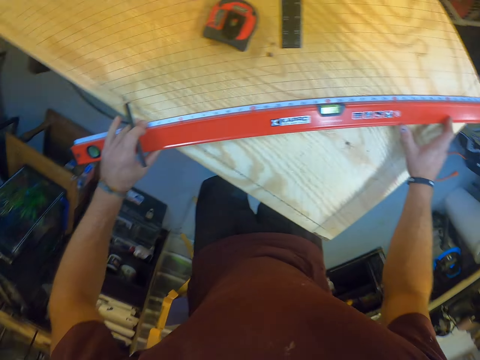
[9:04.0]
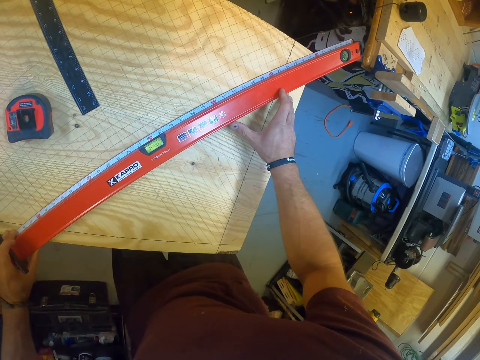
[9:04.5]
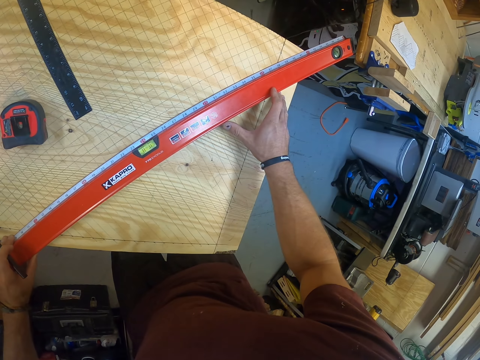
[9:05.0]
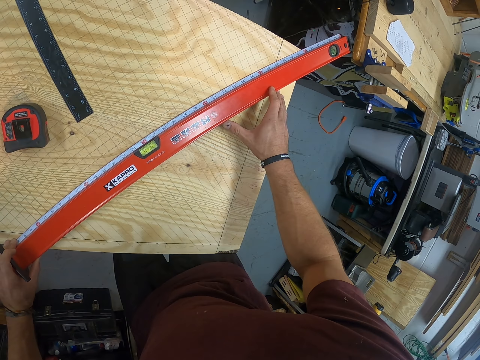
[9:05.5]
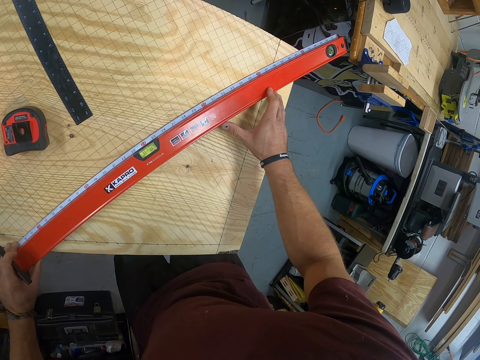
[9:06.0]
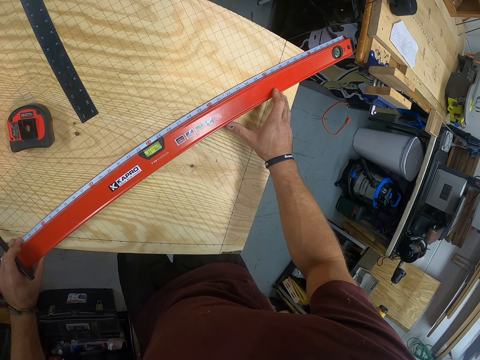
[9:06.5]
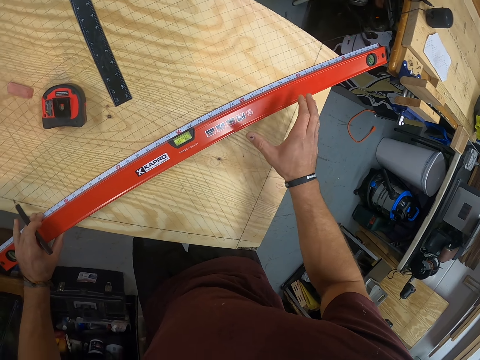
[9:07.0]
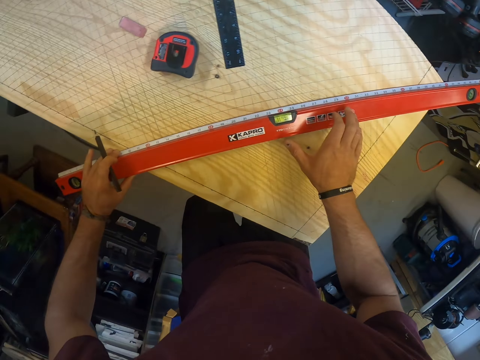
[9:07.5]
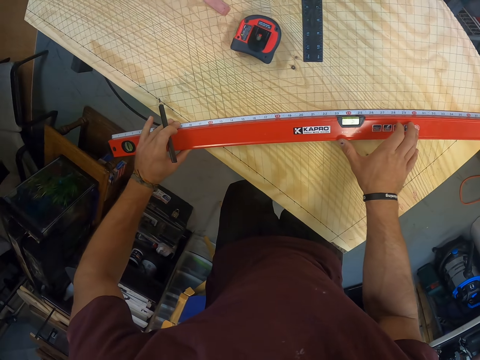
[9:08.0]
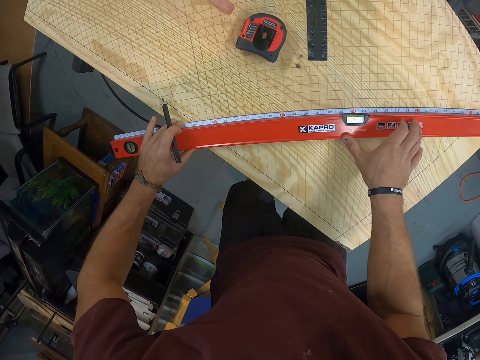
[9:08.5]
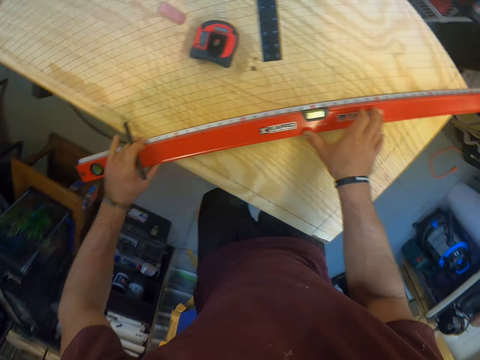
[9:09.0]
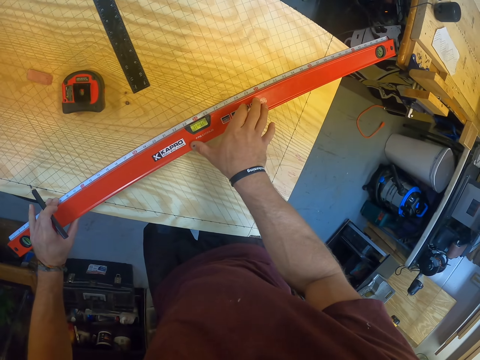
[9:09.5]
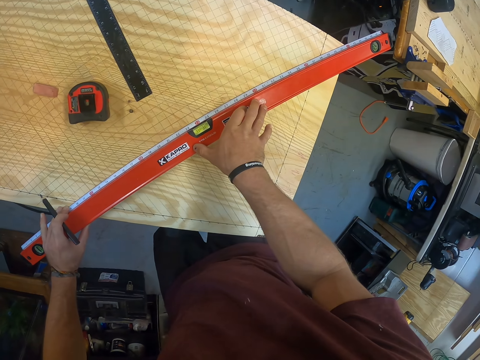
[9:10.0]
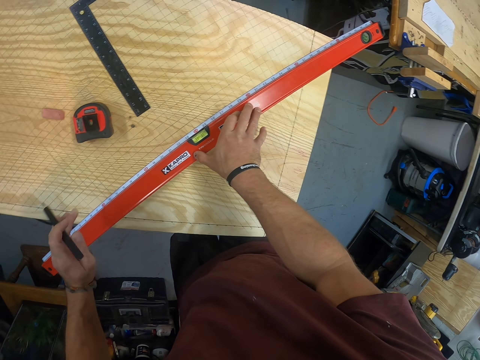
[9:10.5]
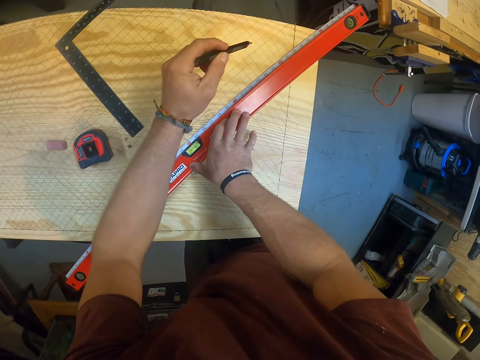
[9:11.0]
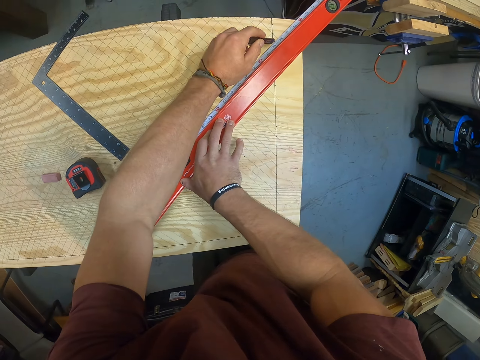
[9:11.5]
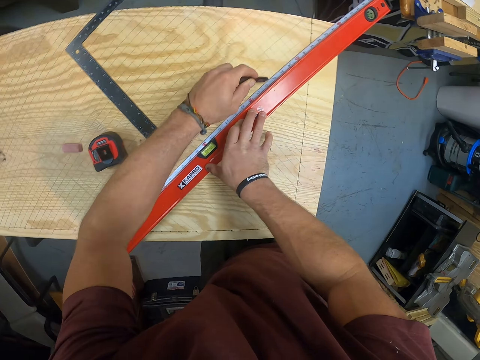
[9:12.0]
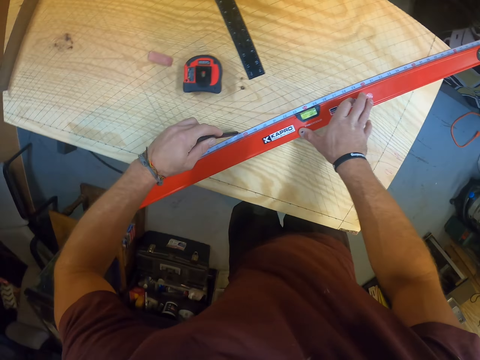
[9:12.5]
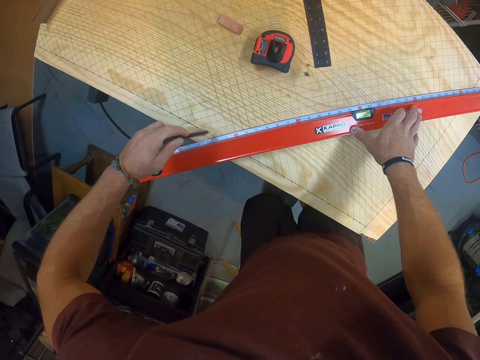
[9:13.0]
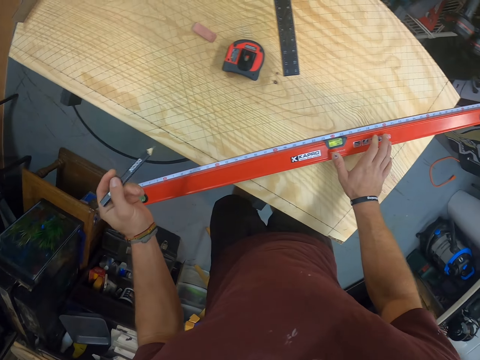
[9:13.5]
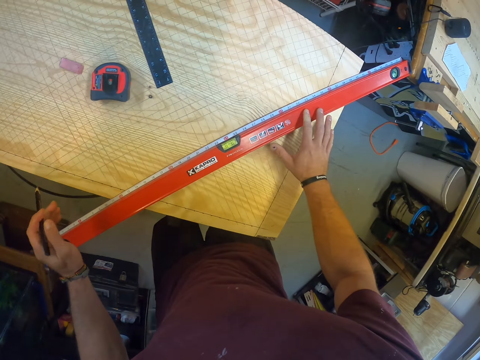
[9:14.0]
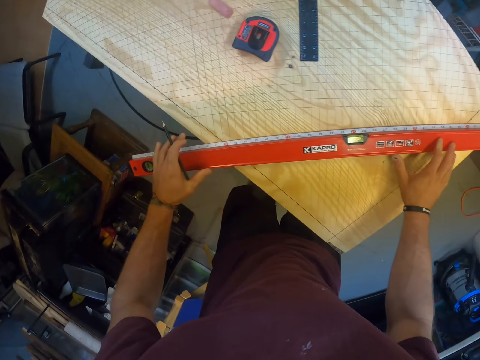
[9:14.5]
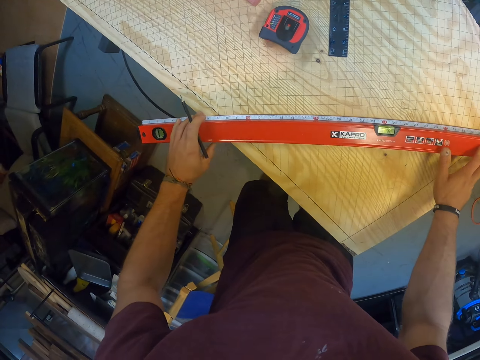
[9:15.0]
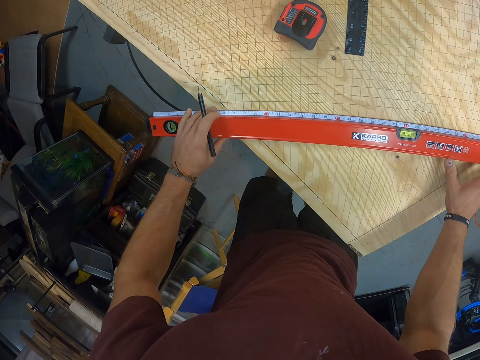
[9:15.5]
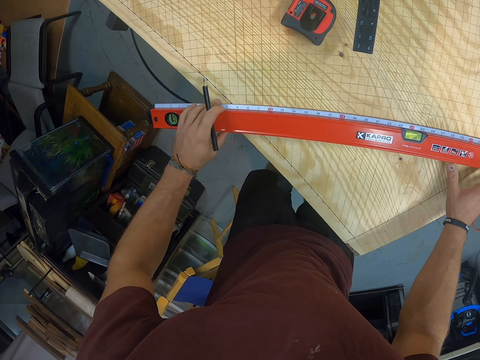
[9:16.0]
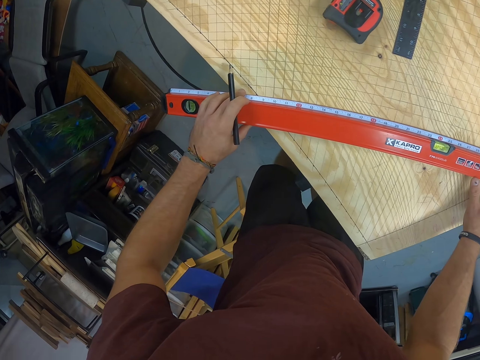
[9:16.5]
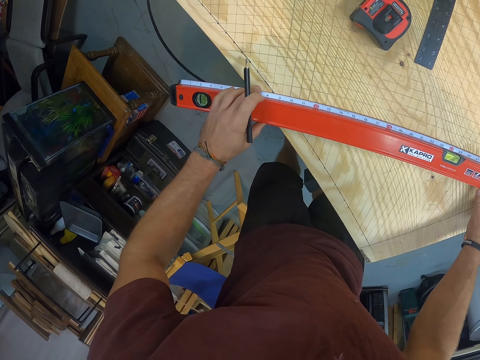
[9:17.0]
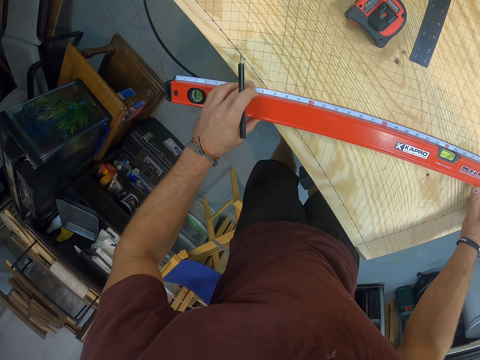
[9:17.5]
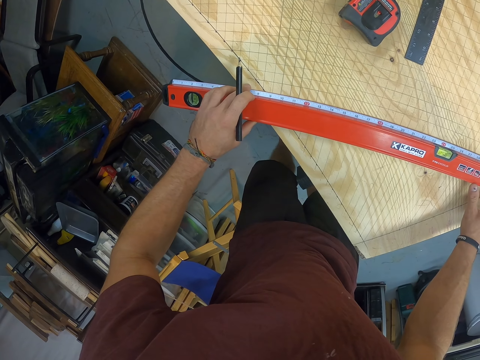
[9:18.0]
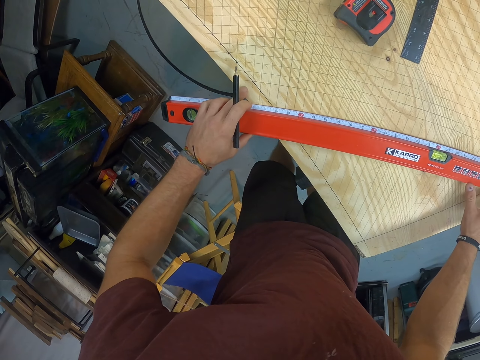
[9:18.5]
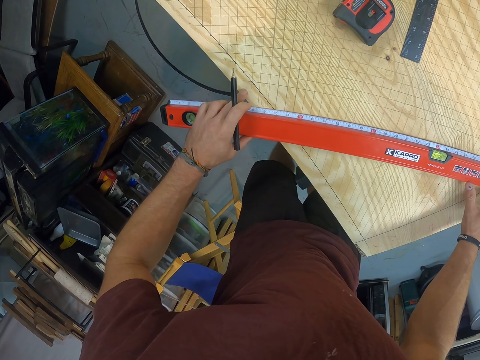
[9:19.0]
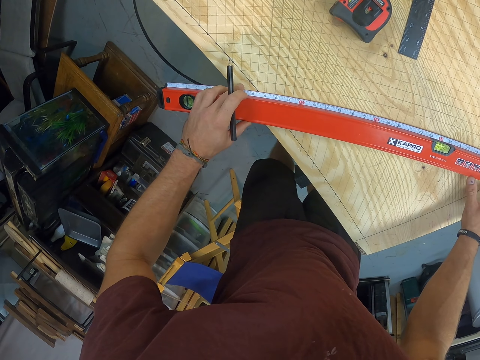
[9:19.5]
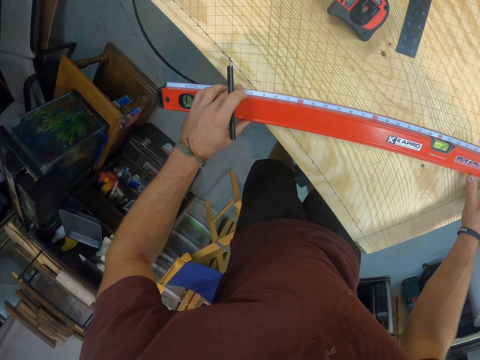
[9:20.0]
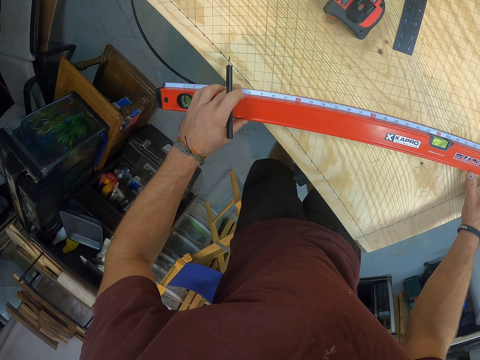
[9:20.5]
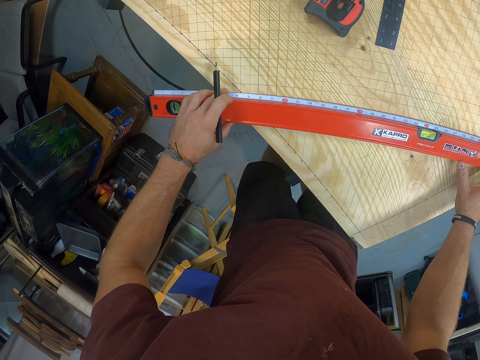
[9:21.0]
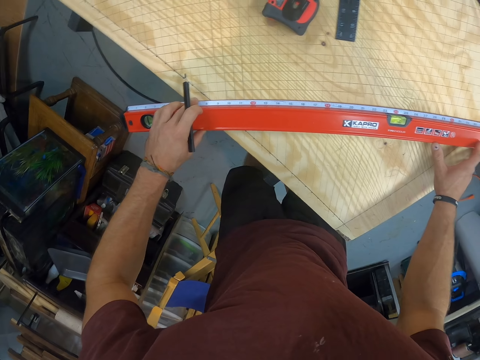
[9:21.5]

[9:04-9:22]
The camera wearer draws a line on the table with the pencil in his left hand. He moves the 4 foot level aside. He measures the table with the box level in both hands. He adjusts the level meter on the wood with both hands. He moves a ruler. He moves the ruler again.

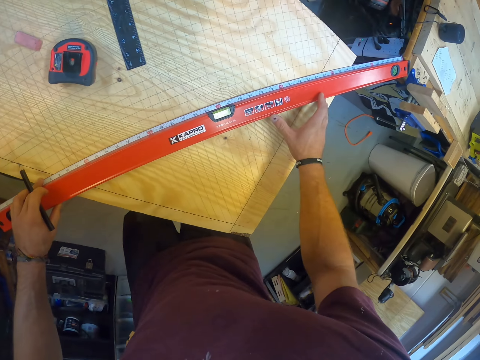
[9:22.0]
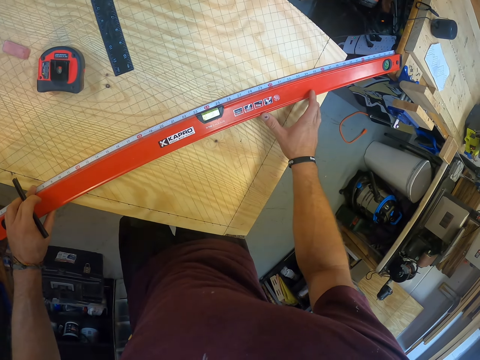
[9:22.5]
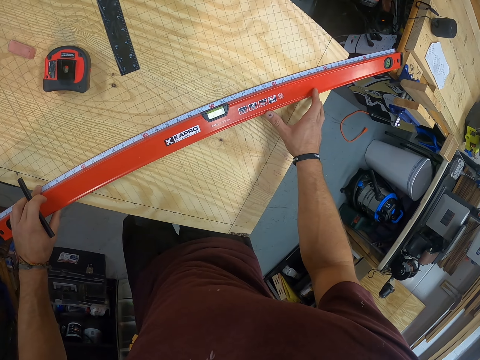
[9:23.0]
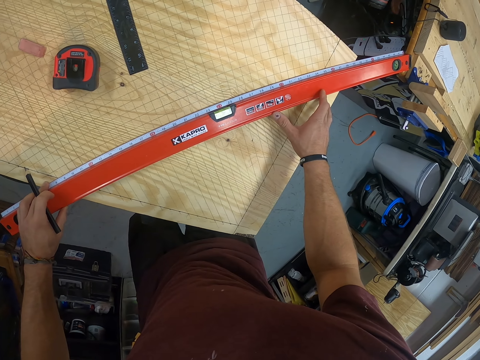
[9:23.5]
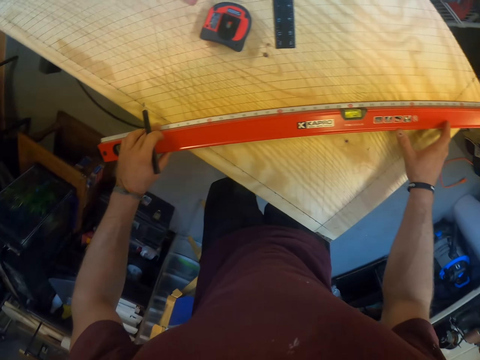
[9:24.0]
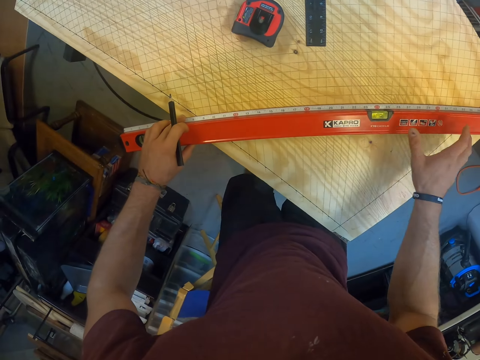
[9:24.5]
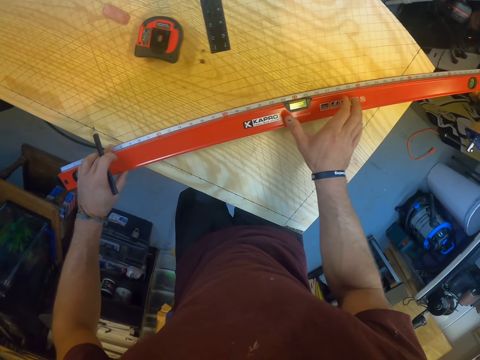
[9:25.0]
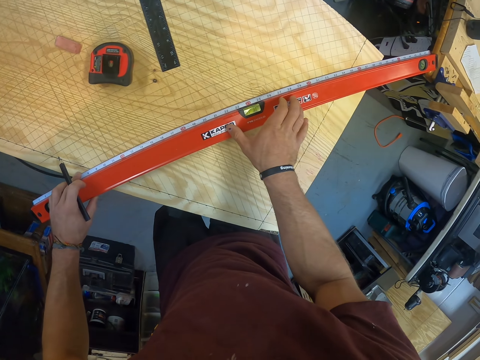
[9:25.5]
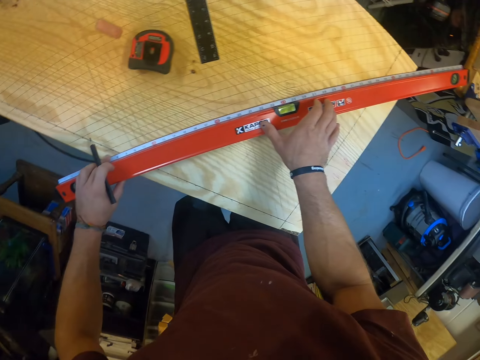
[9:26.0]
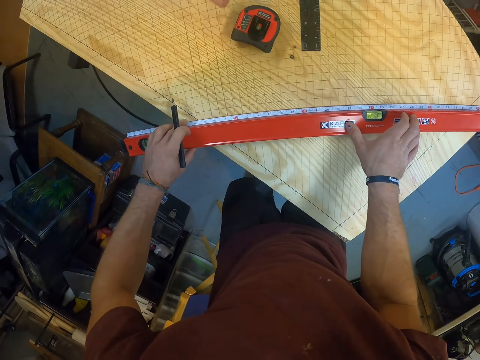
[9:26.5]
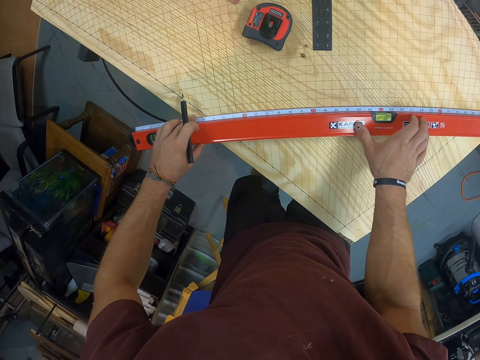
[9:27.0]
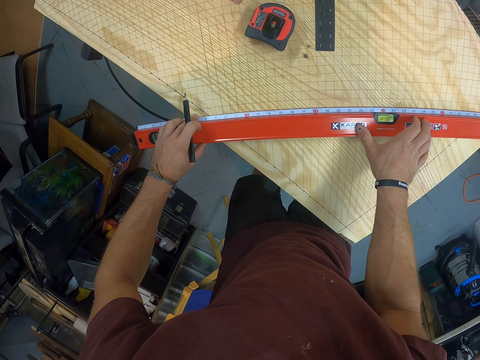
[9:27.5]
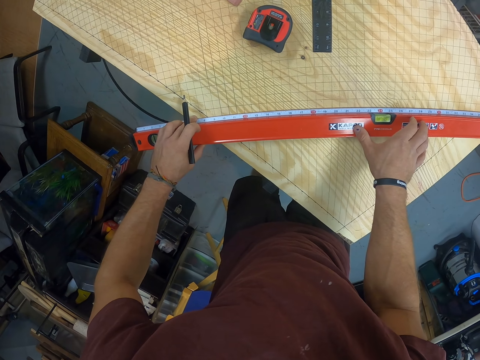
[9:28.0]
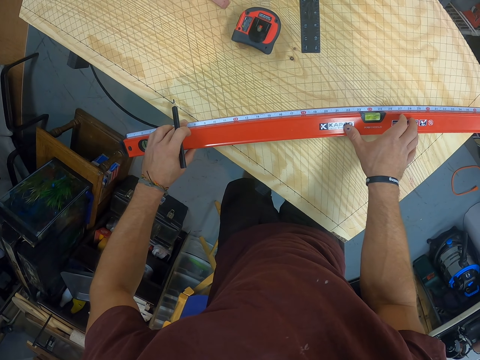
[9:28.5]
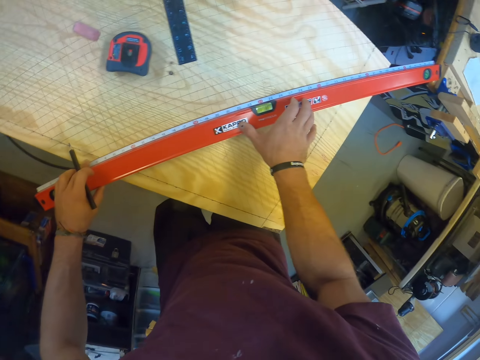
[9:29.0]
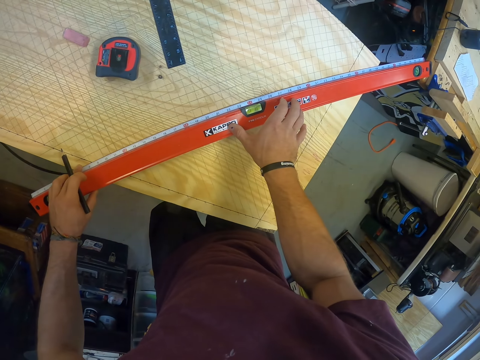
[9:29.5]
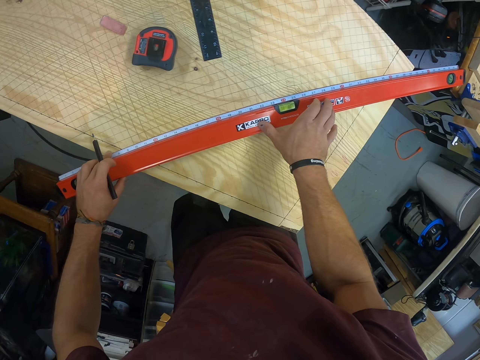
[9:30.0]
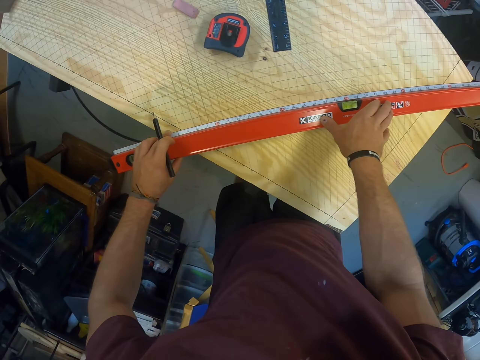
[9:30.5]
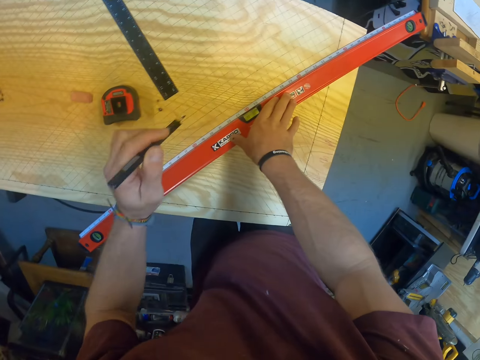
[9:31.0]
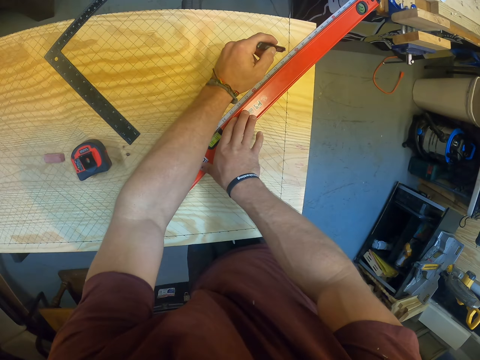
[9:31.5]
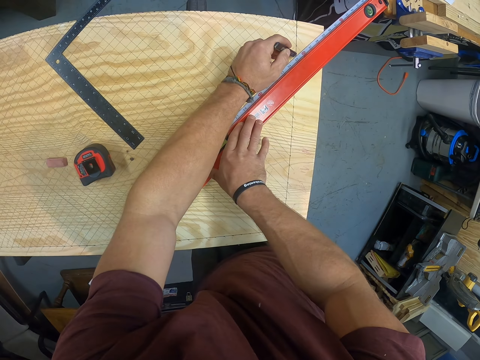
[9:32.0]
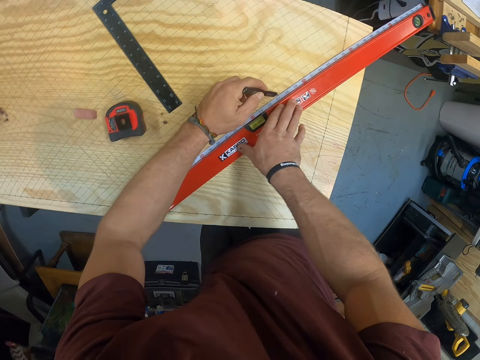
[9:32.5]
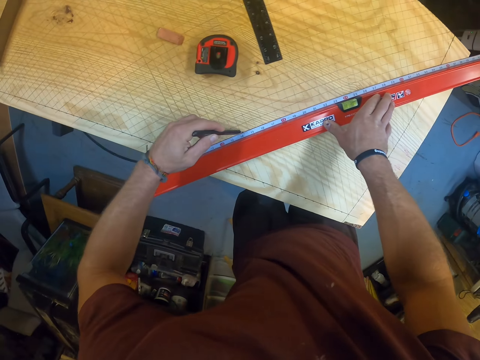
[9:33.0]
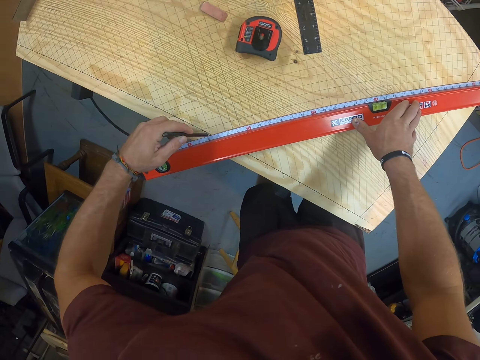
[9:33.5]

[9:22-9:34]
The camera wearer removes his right hand from the level meter on the wood. He places his right hand on the level meter on the wood. He removes his left hand from the level meter on the wood. He draws a line on the wood with the pencil in his left hand.
